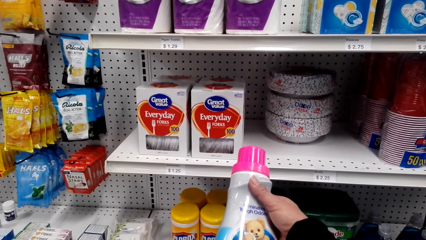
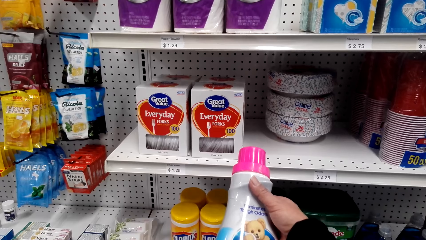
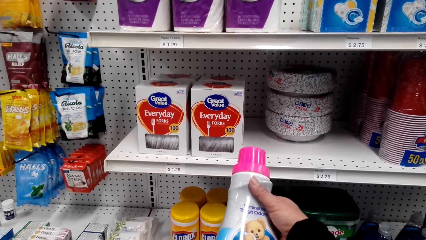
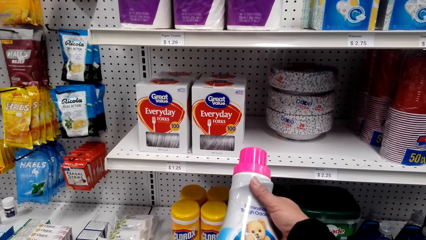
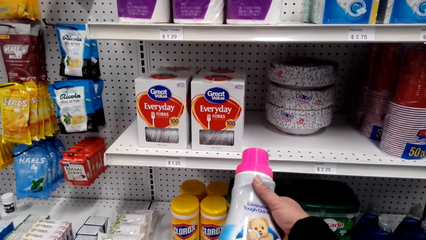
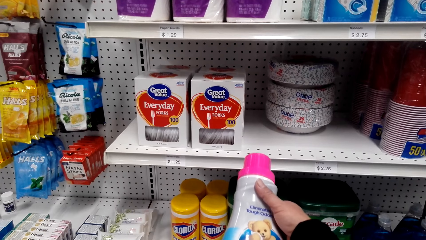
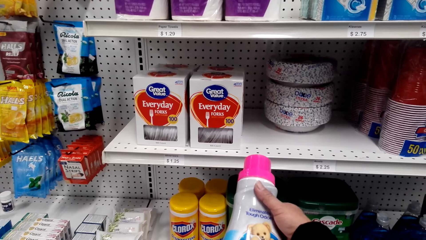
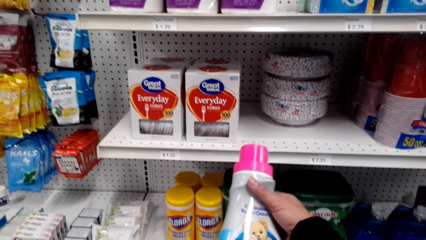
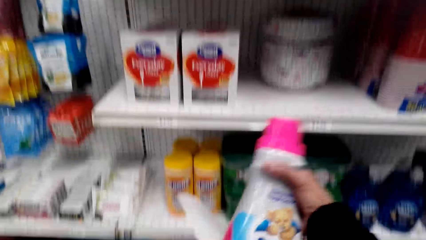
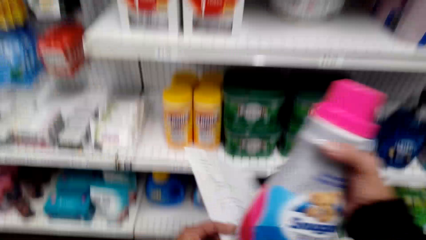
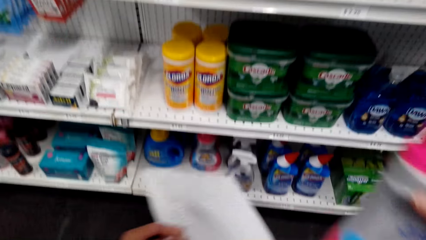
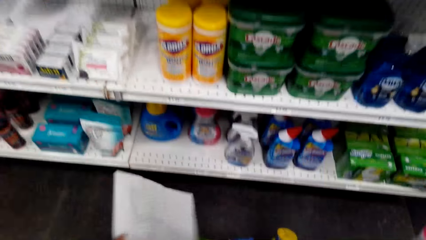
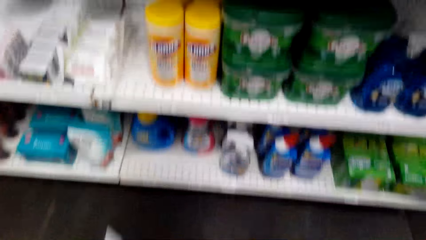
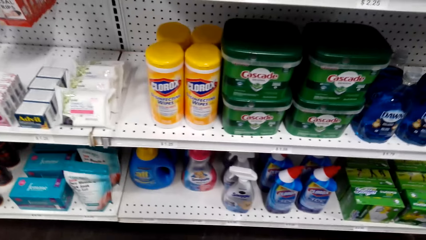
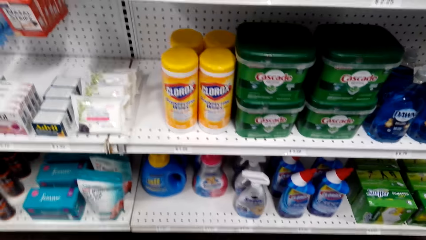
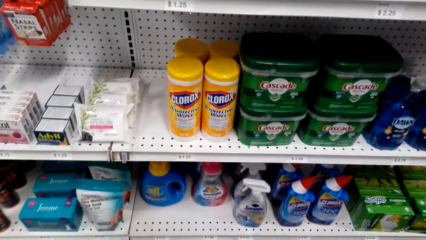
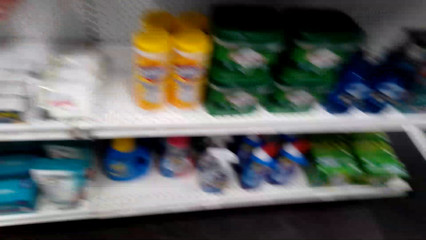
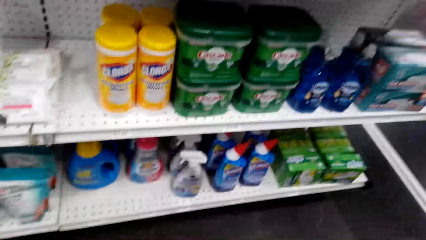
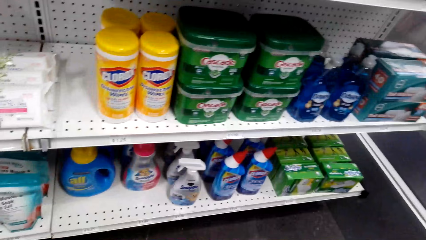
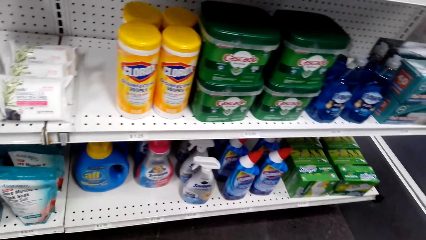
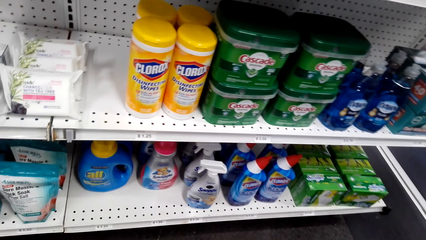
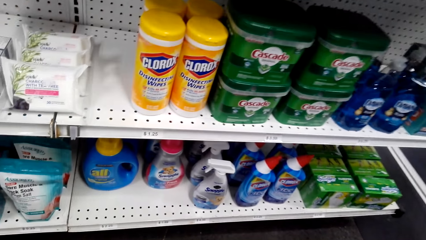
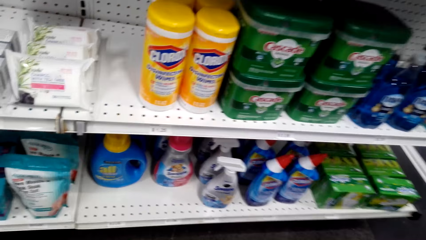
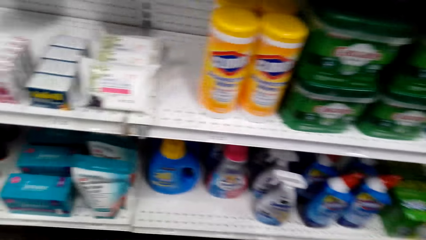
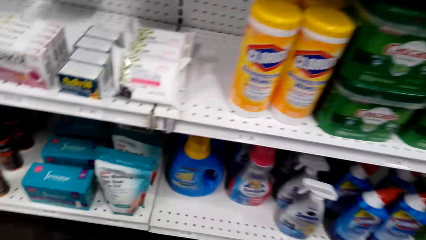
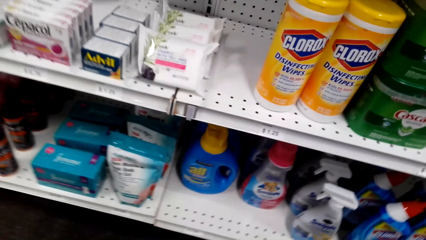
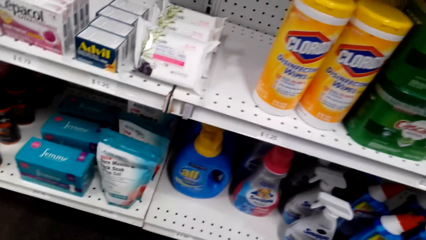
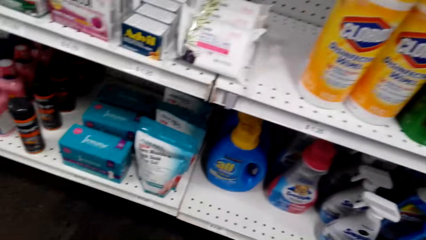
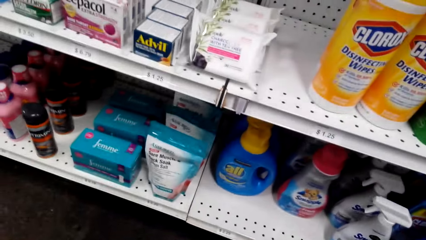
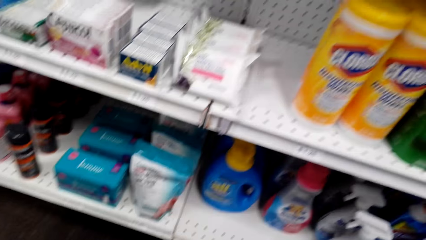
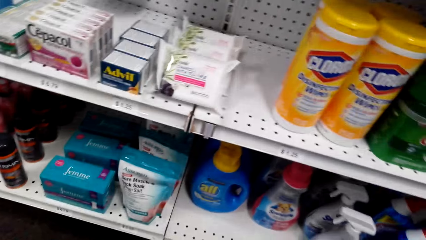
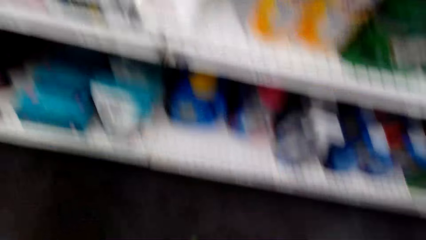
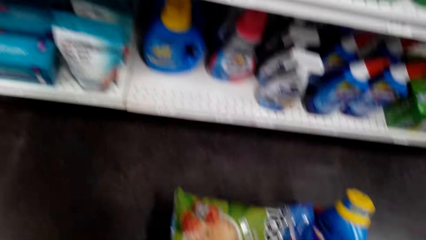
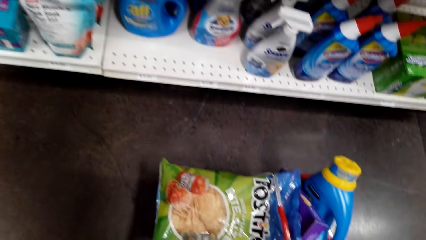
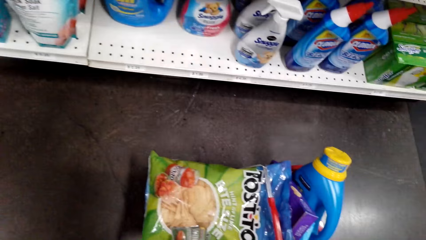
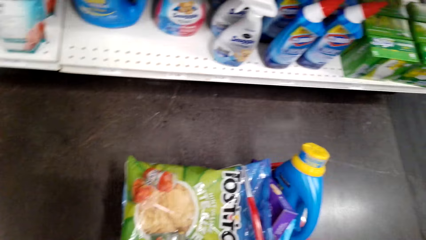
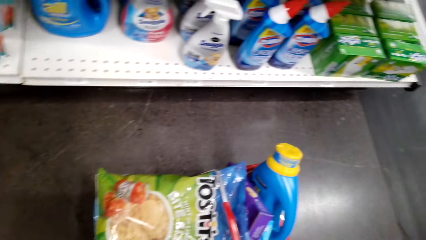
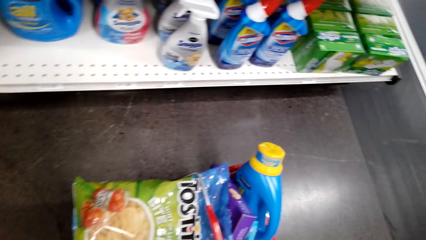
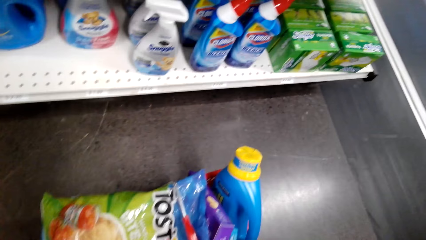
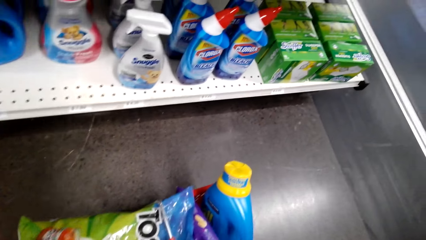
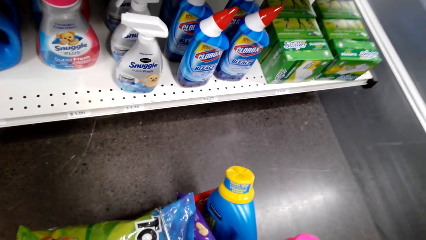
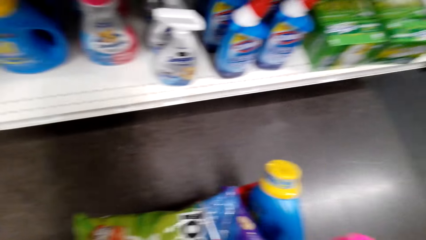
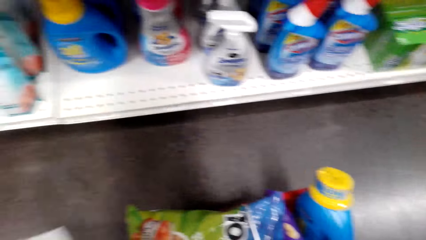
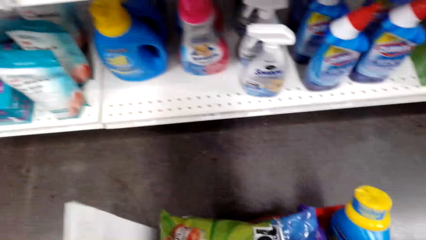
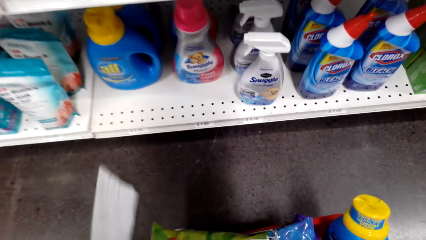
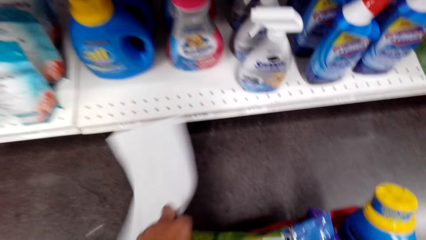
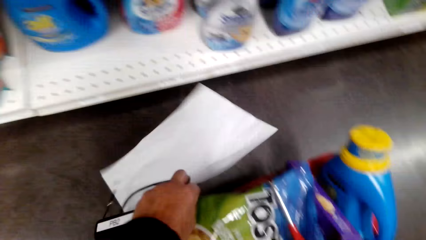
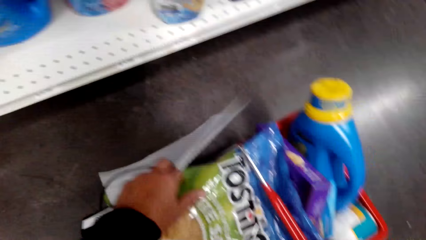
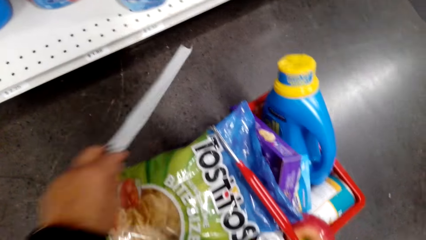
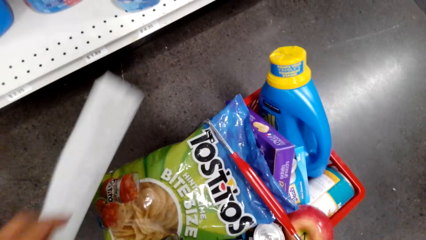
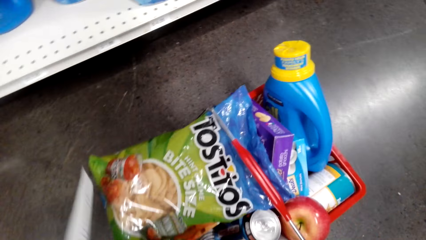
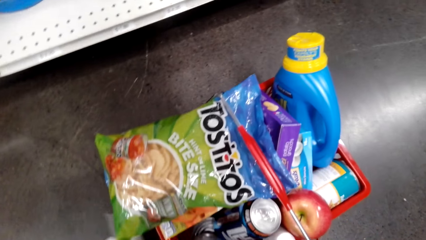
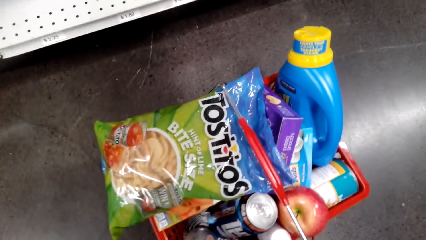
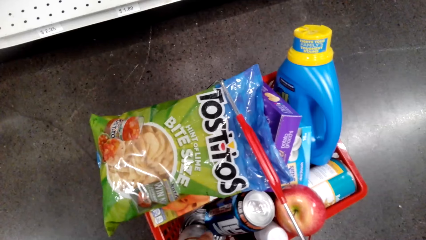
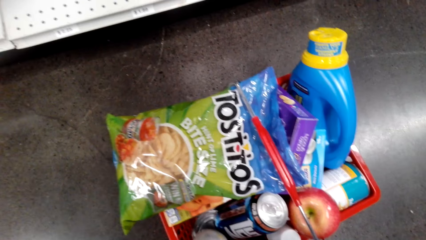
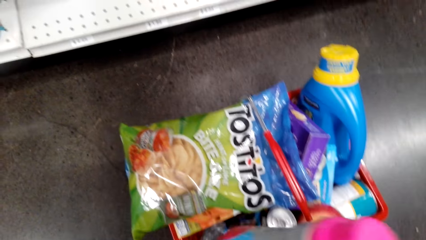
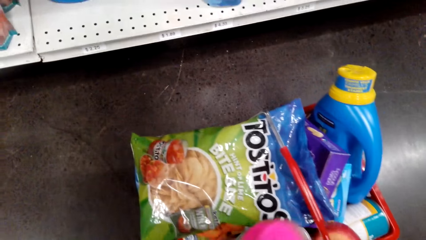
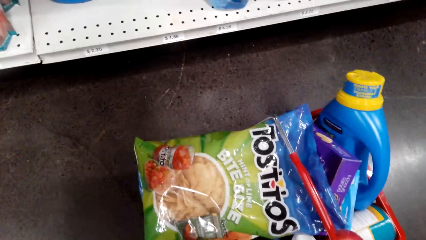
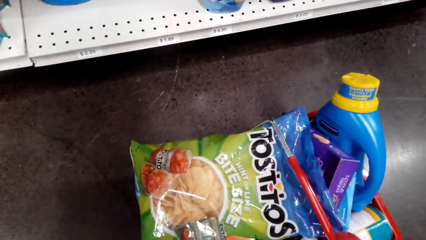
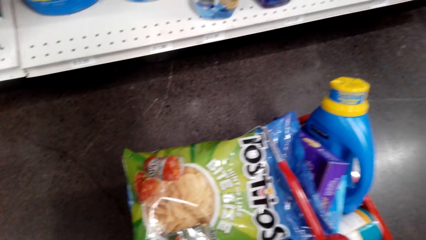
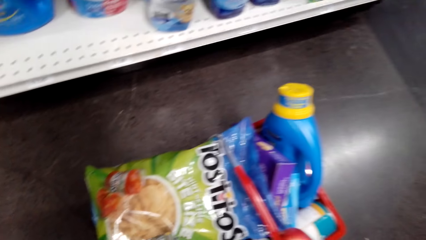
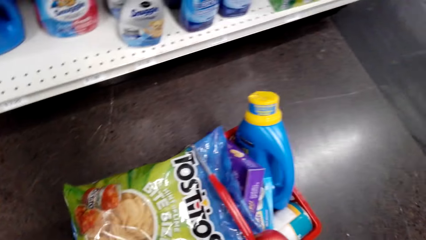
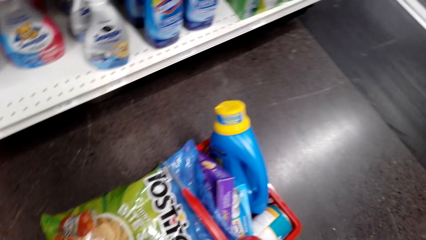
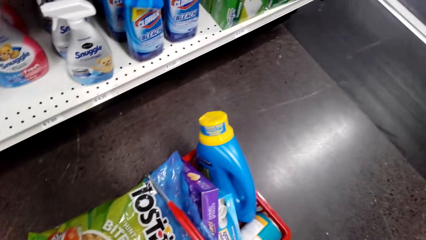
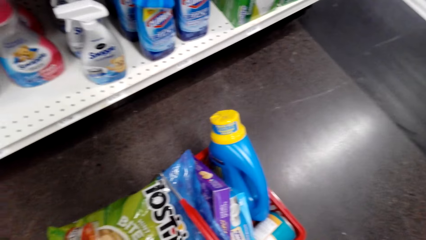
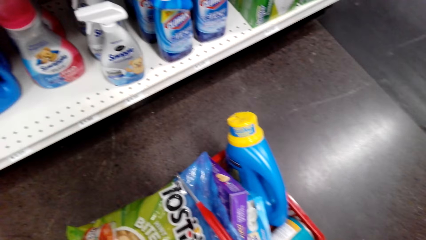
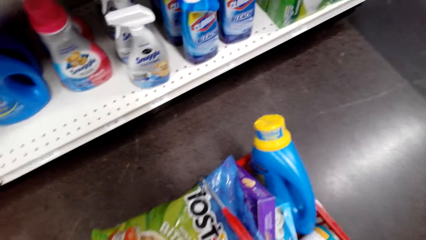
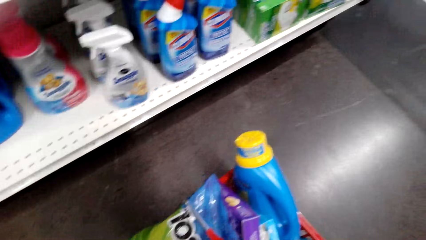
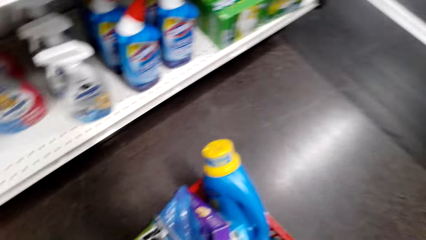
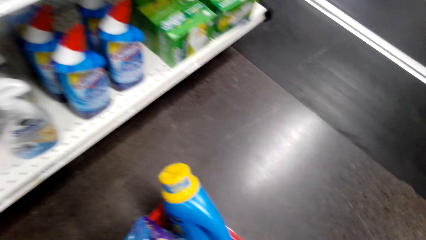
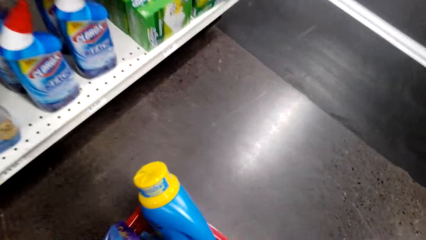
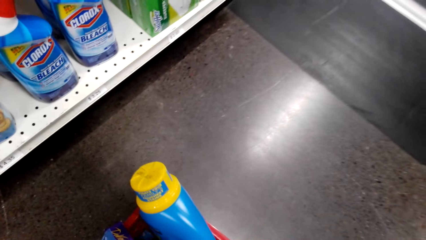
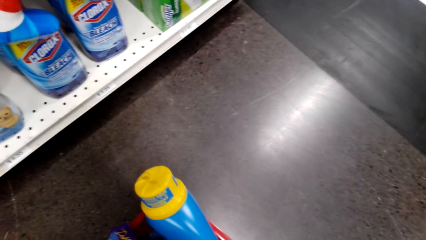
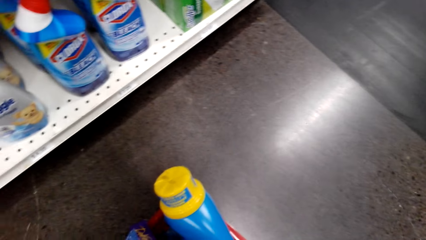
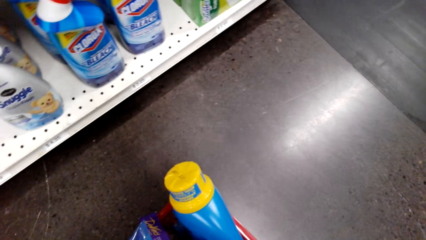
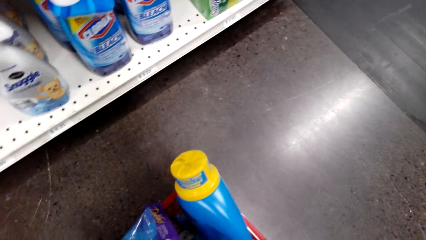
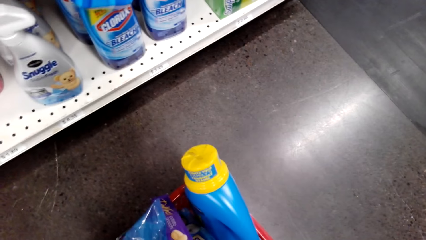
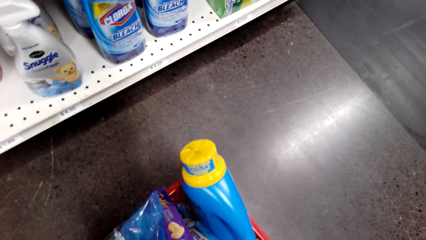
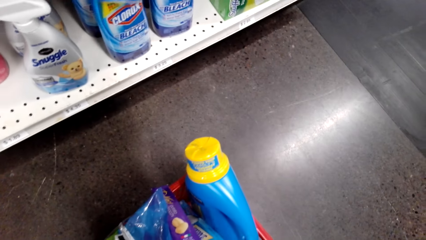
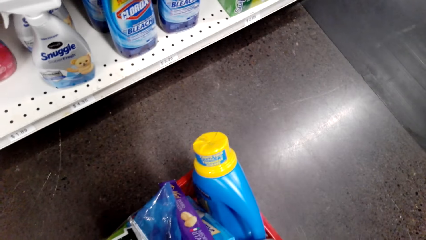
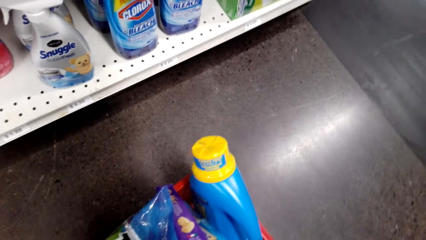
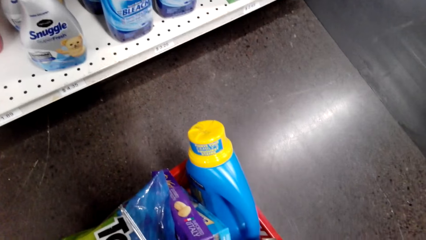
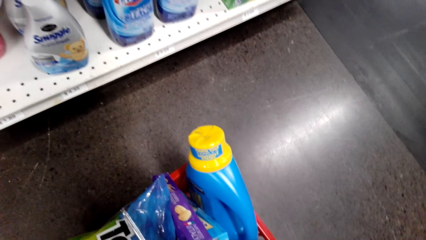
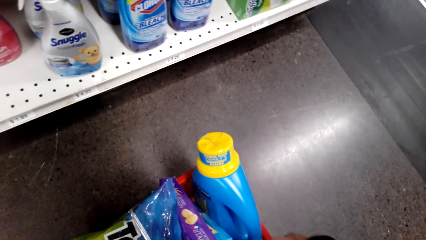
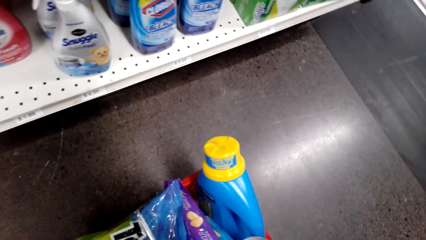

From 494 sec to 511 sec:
The camera wearer puts something in the shopping bucket. They look down. They arrange the bucket.
